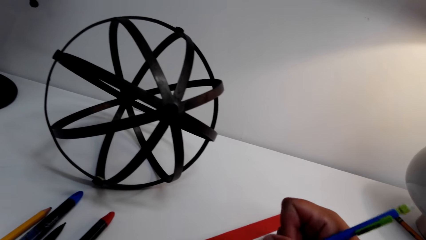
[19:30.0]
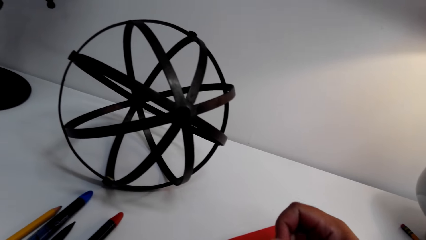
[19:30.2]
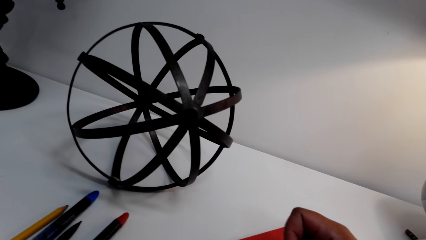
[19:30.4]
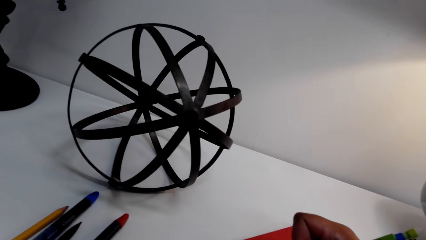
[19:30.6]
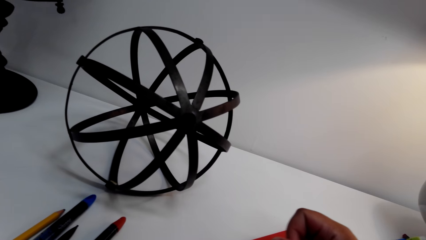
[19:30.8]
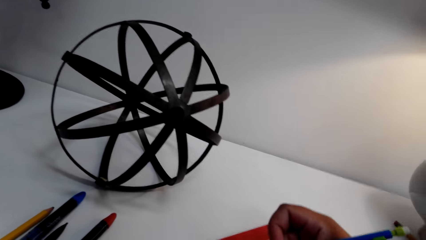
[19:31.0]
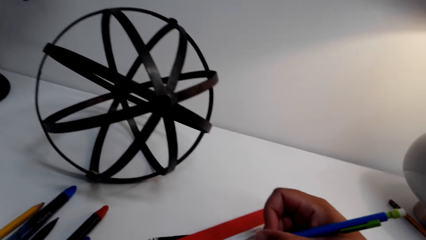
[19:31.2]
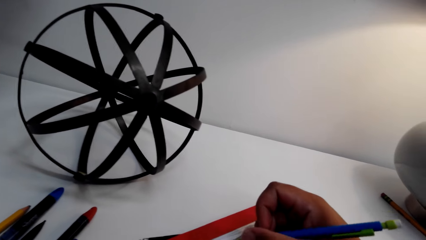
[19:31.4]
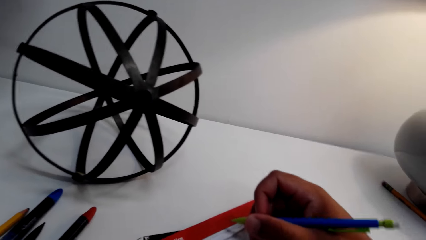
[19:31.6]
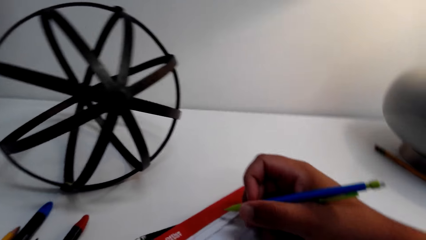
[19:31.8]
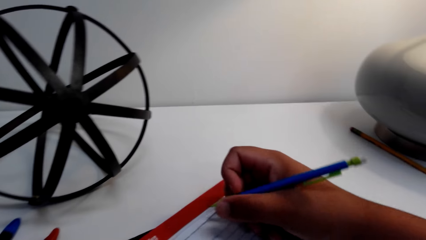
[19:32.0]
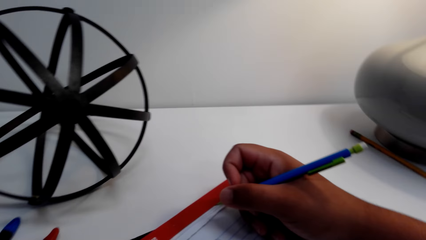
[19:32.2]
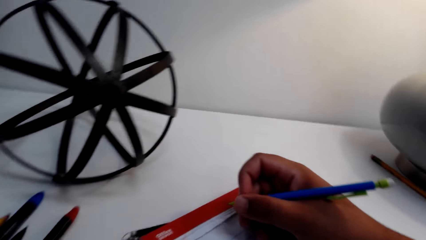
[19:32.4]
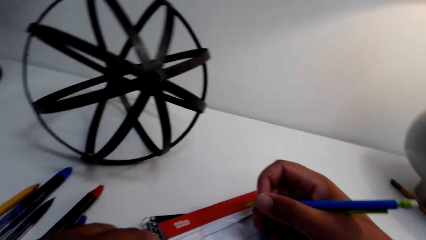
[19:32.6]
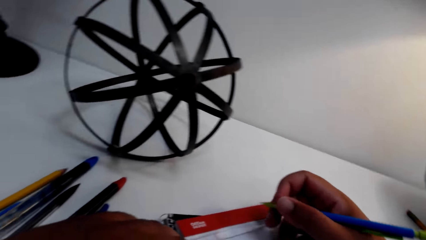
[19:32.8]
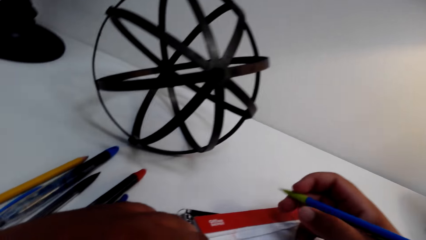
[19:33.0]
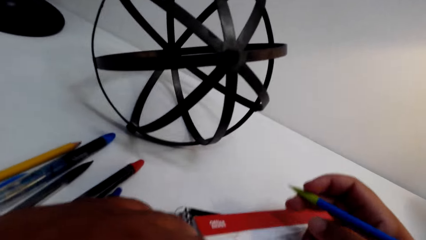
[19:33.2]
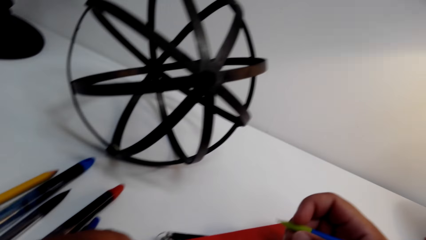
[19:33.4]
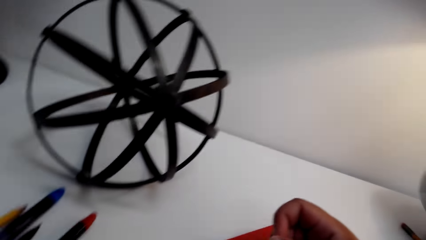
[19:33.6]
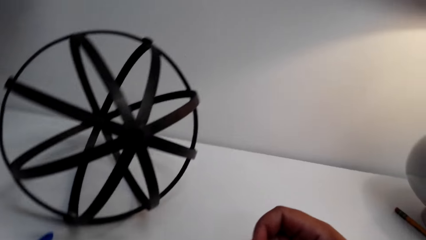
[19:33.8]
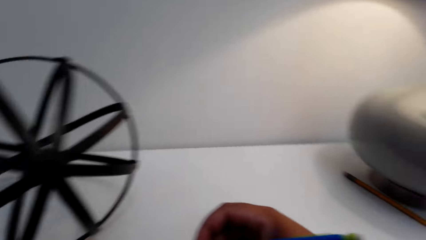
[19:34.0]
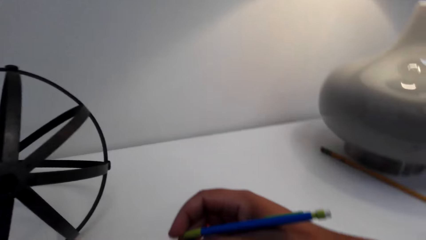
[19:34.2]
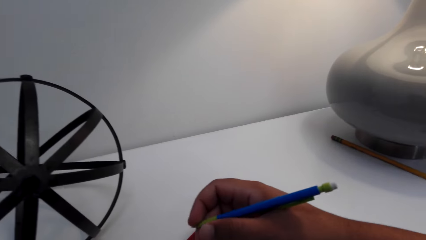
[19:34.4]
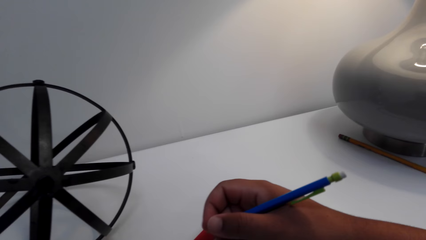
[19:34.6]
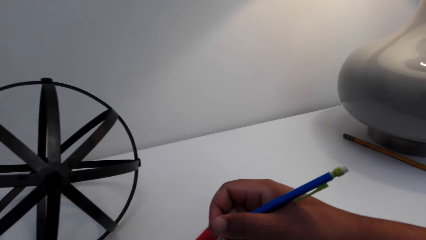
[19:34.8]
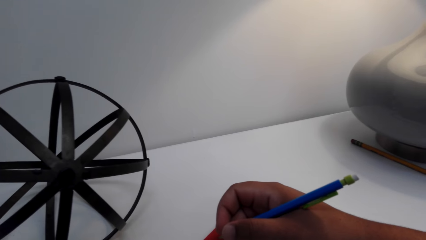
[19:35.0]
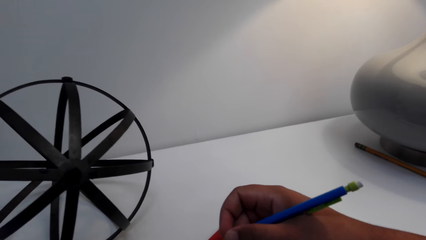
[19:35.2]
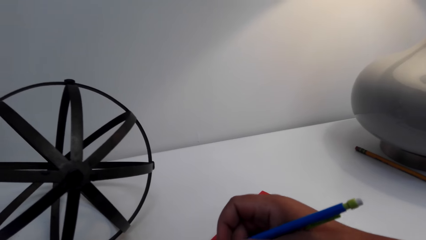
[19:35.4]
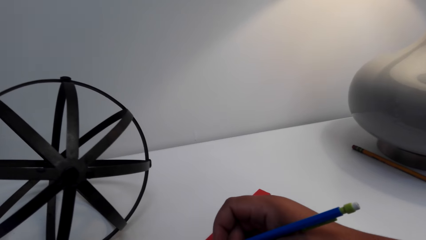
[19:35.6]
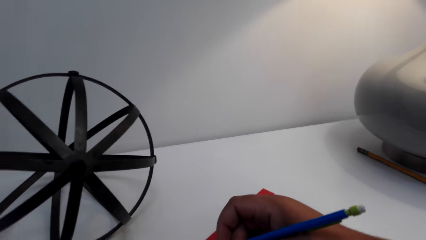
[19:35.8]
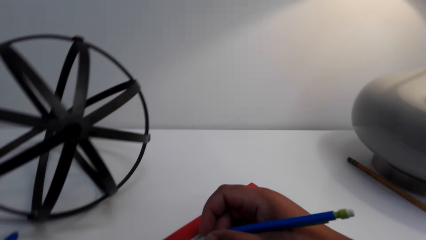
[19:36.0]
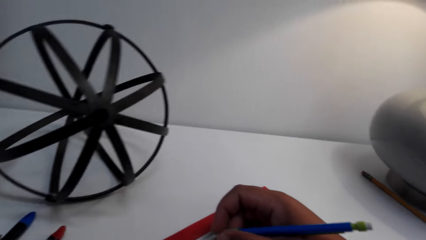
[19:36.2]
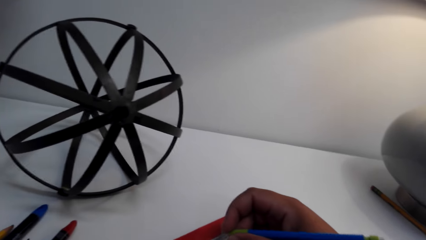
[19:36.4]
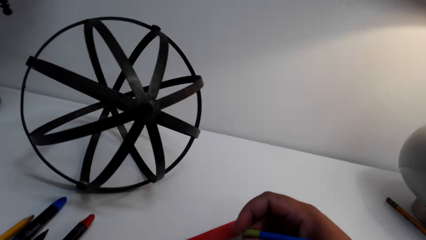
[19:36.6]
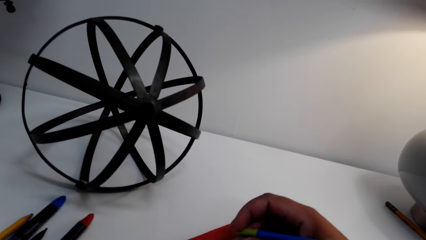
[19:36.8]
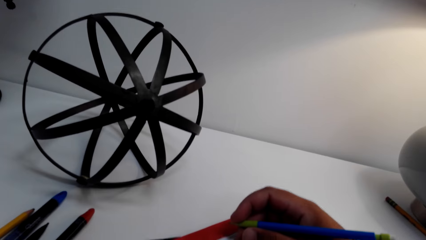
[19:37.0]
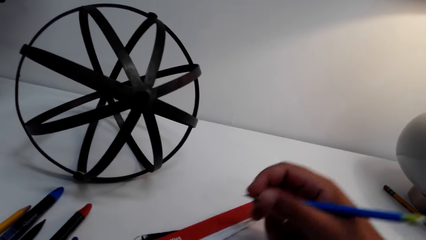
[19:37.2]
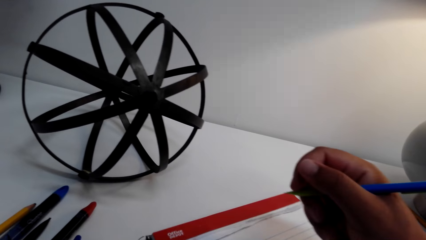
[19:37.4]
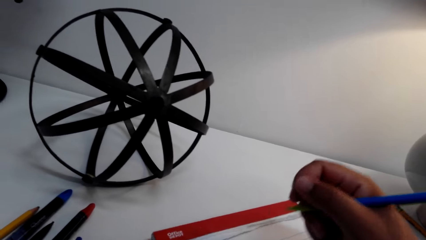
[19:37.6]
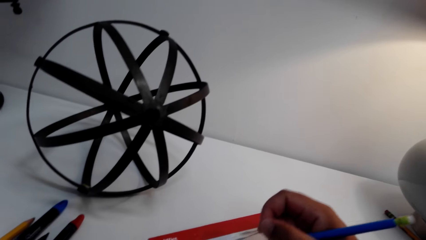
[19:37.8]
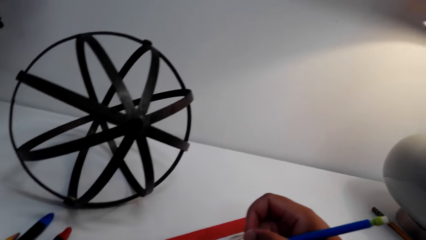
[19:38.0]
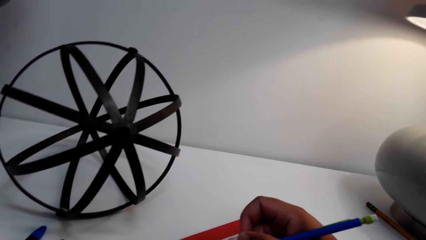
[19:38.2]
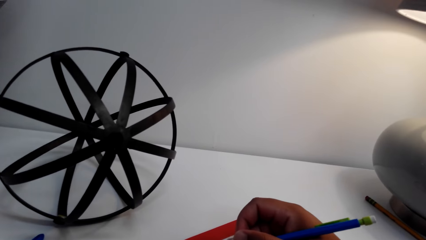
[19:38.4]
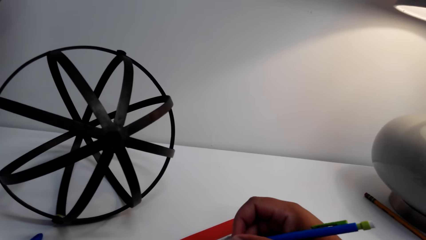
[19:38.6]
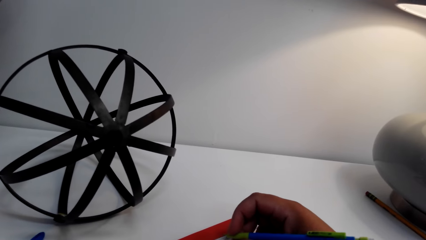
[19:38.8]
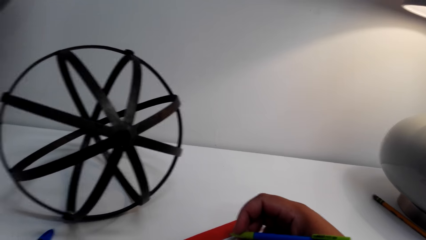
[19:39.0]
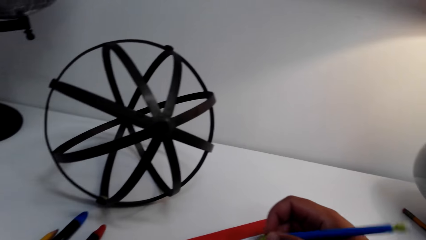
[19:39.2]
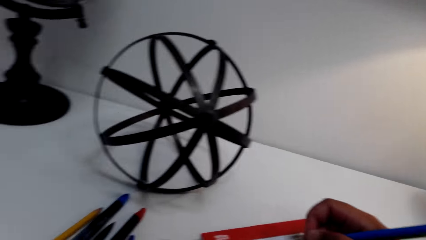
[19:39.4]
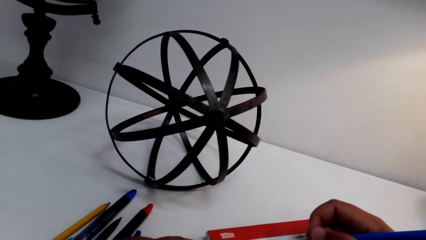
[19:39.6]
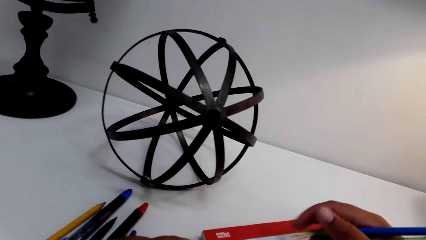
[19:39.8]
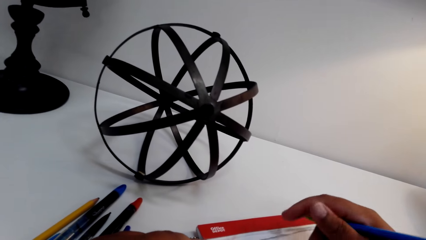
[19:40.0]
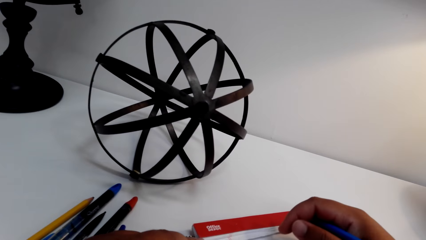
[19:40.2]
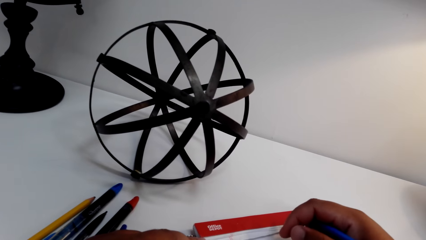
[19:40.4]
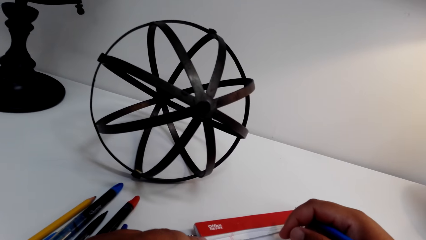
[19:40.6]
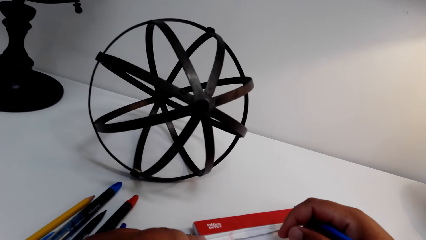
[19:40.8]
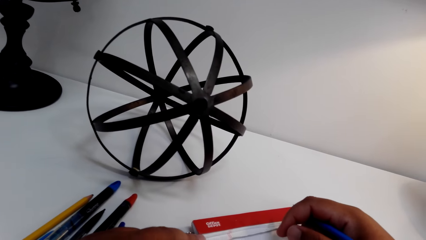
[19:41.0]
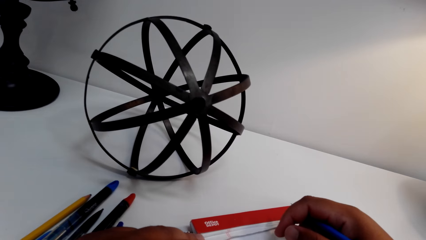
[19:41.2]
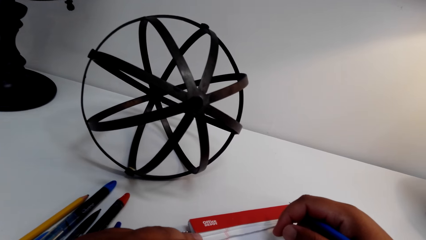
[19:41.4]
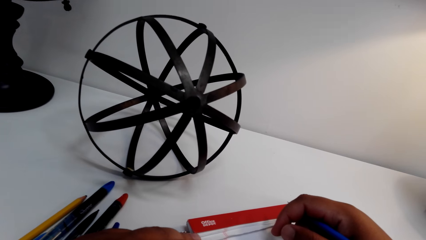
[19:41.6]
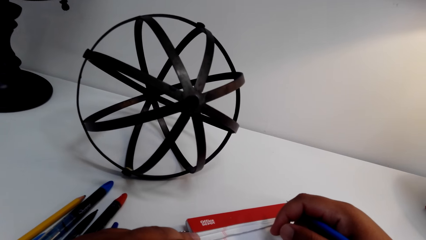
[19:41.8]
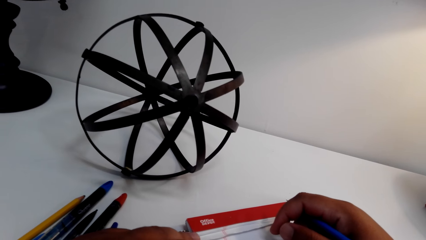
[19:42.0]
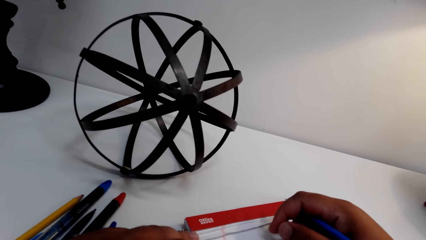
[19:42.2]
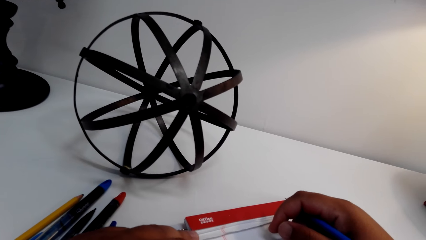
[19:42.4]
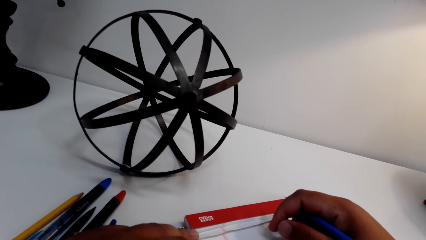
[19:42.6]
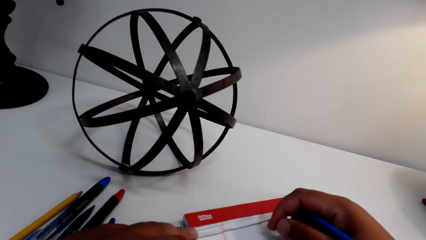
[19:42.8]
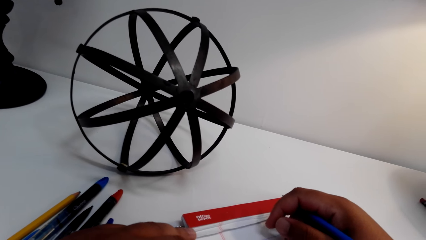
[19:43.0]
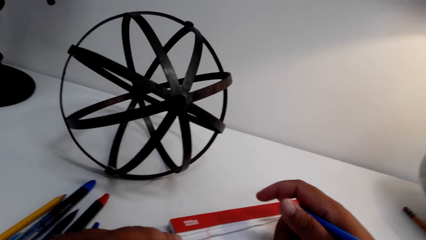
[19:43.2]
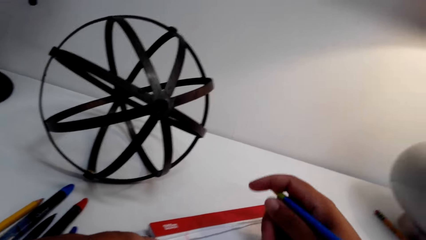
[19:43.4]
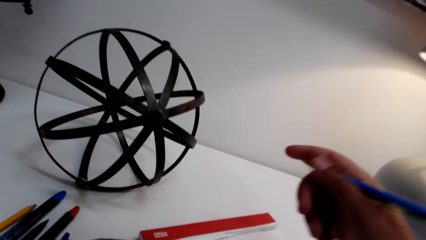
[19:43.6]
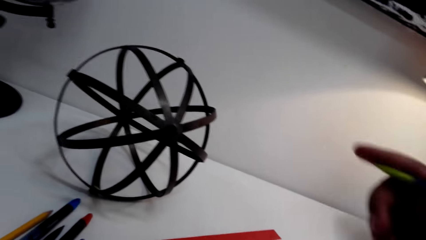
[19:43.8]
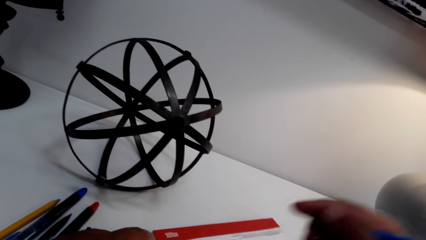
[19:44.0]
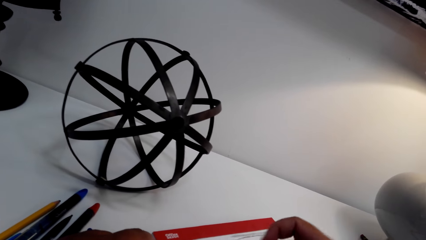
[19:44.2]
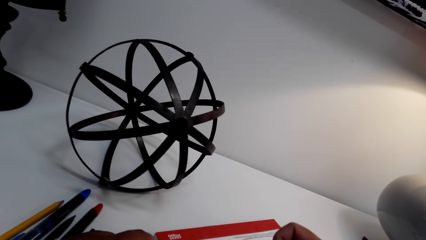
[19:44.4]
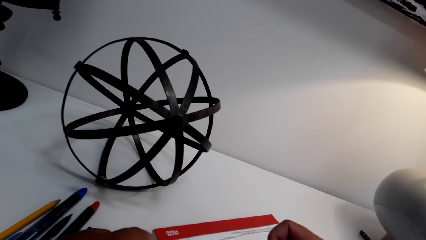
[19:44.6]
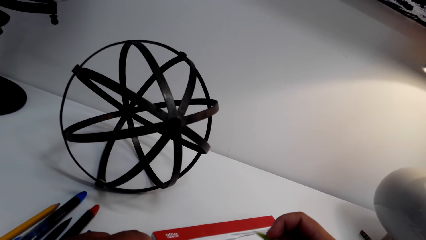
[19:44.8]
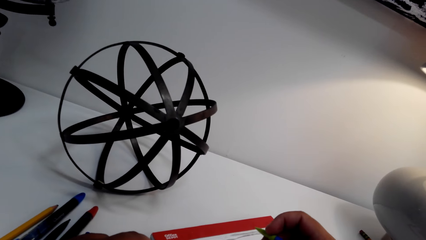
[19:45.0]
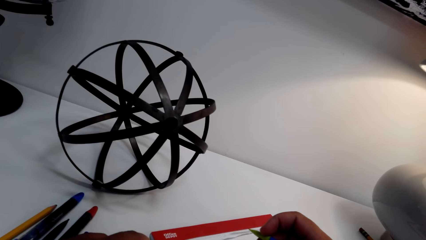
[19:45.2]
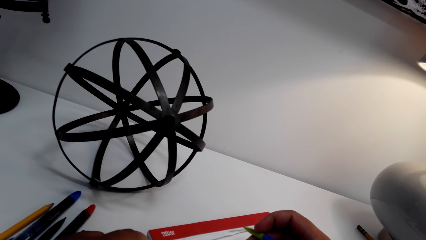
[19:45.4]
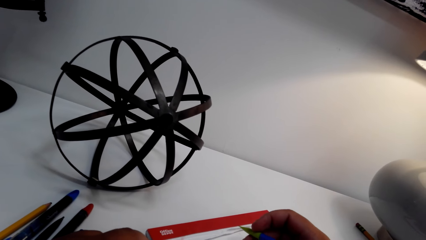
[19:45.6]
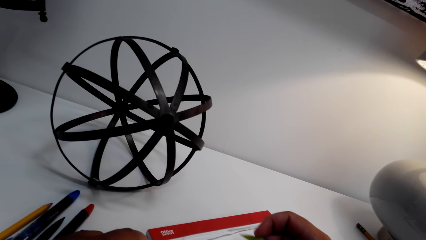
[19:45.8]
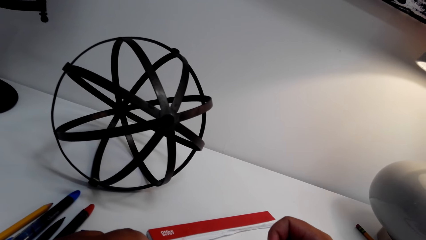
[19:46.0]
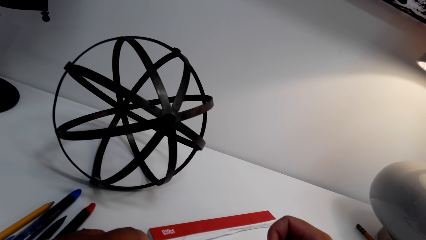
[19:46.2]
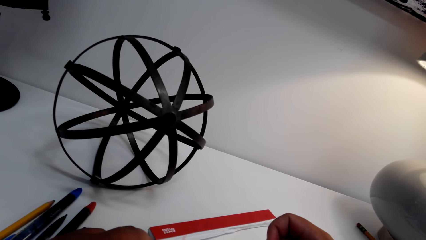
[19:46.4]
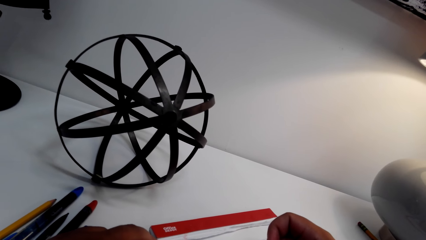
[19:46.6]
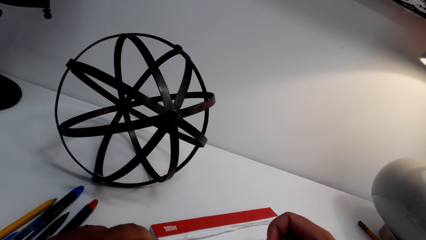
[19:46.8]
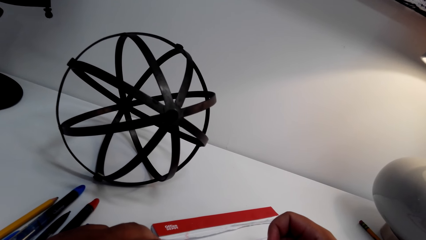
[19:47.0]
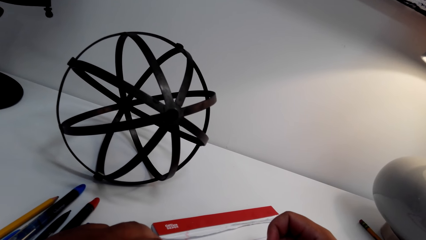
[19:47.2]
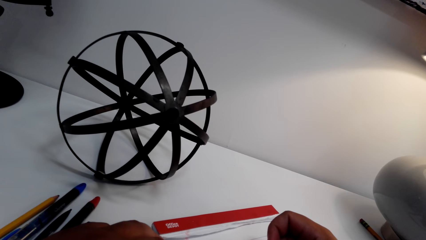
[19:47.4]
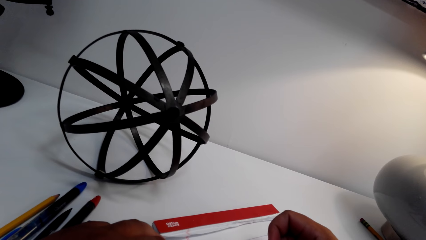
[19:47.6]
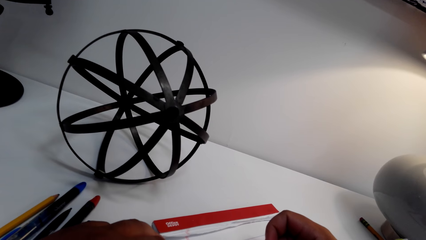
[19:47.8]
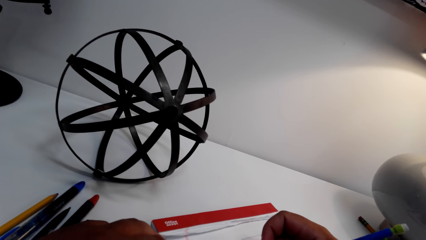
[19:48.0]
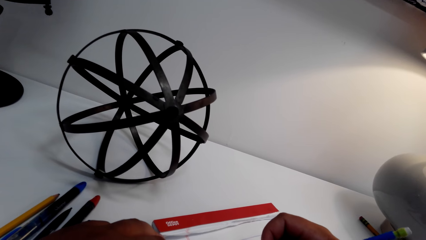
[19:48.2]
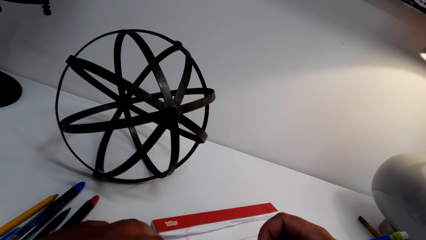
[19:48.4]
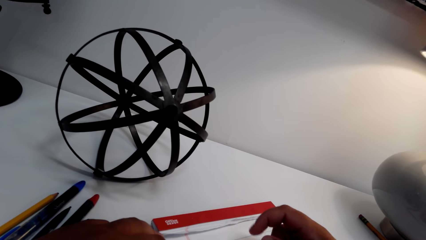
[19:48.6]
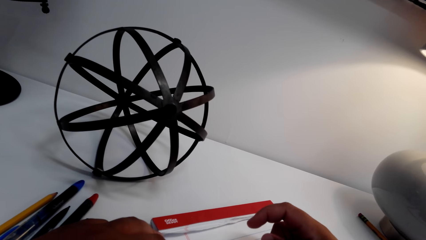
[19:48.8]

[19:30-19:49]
The camera wearer holds a pen with the right hand. She moves the right hand. She lifts her hand from the book. She draws on the book.
